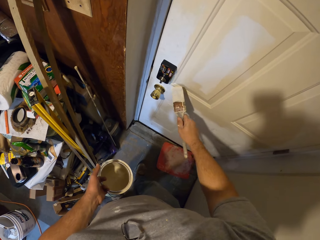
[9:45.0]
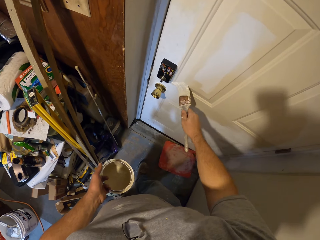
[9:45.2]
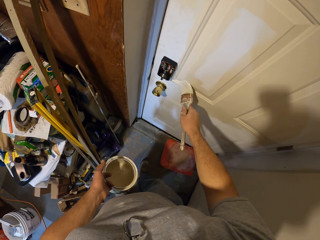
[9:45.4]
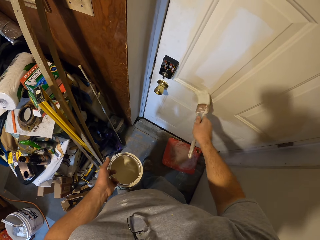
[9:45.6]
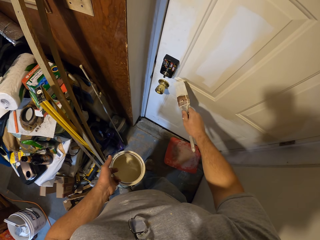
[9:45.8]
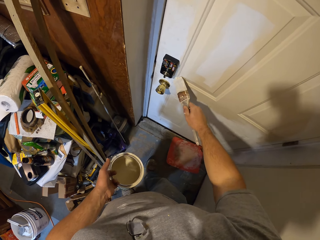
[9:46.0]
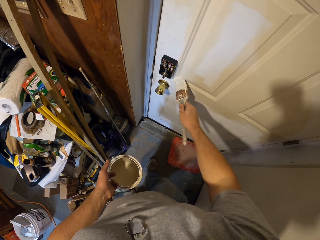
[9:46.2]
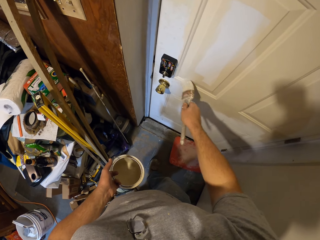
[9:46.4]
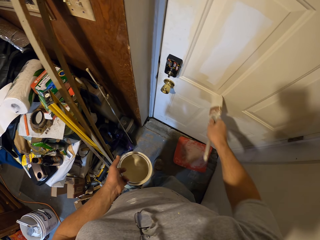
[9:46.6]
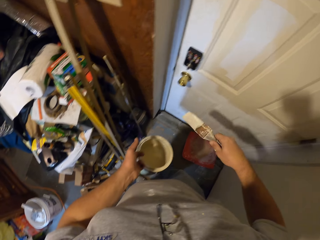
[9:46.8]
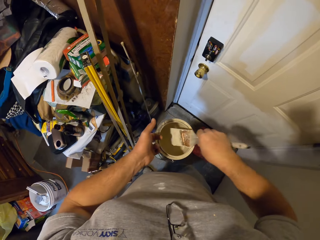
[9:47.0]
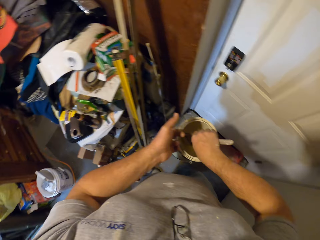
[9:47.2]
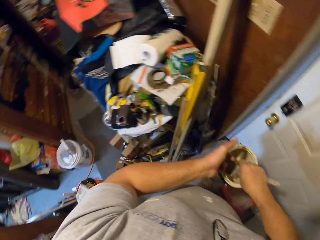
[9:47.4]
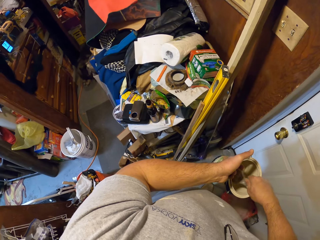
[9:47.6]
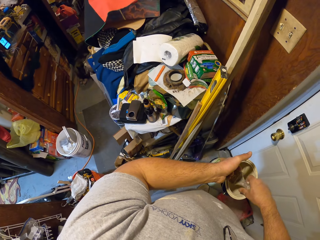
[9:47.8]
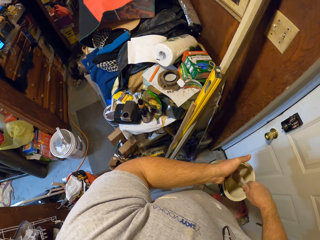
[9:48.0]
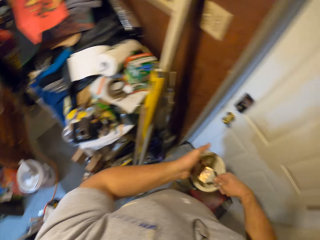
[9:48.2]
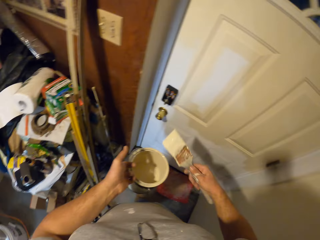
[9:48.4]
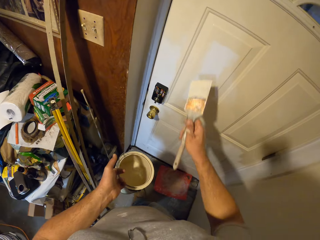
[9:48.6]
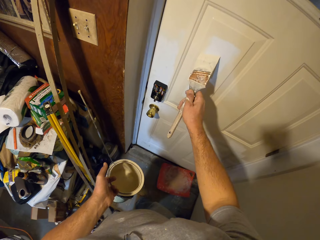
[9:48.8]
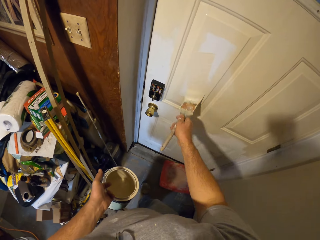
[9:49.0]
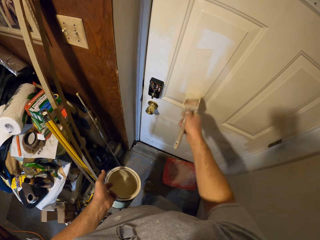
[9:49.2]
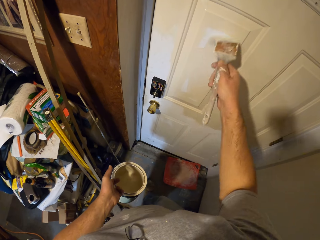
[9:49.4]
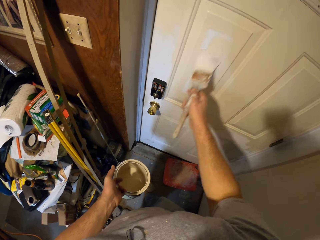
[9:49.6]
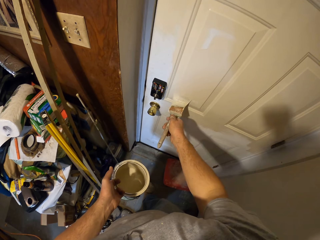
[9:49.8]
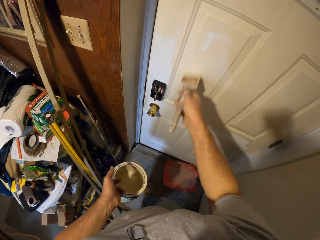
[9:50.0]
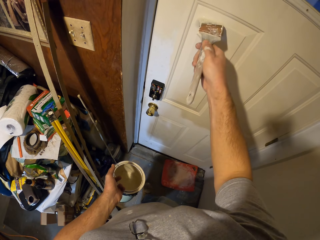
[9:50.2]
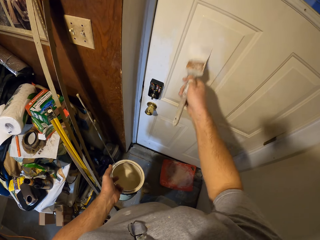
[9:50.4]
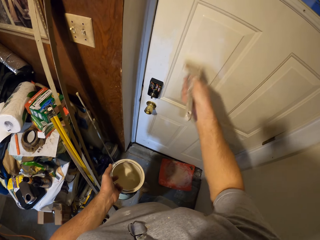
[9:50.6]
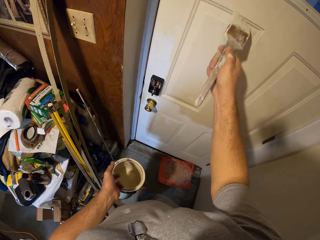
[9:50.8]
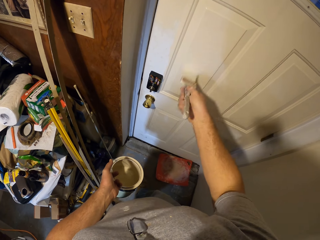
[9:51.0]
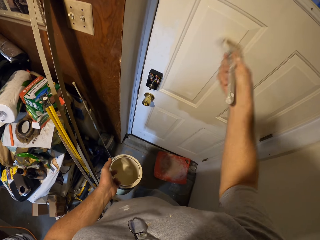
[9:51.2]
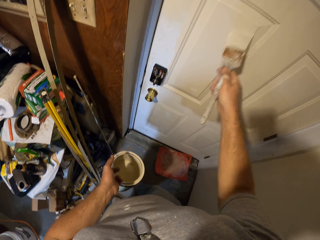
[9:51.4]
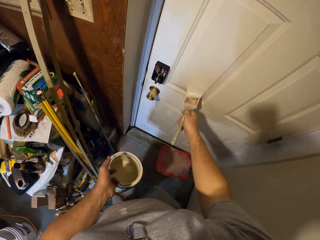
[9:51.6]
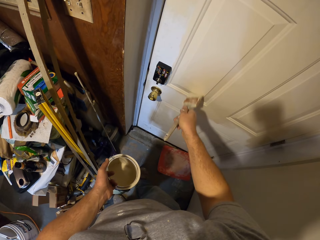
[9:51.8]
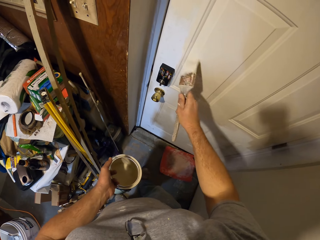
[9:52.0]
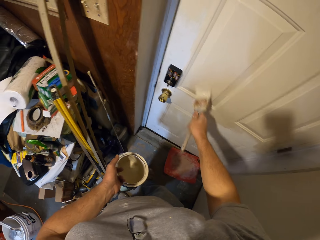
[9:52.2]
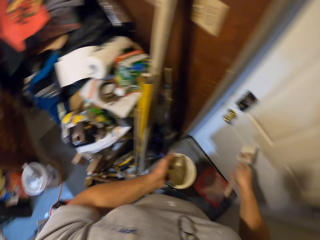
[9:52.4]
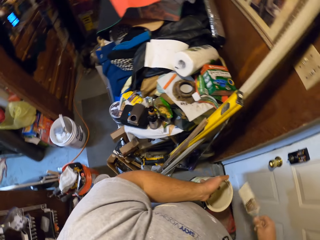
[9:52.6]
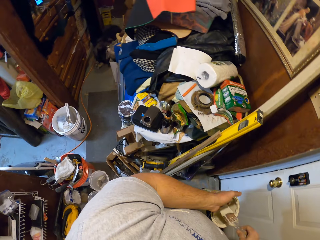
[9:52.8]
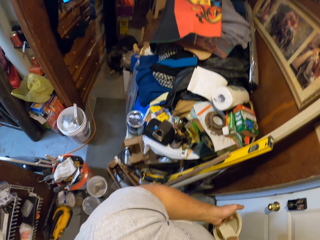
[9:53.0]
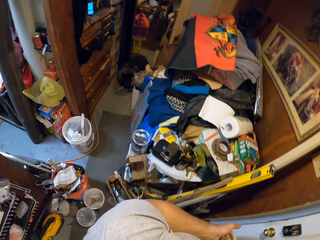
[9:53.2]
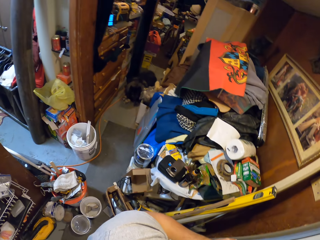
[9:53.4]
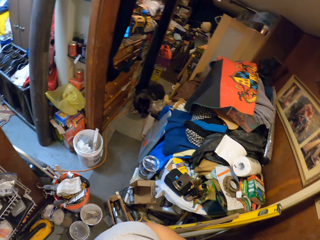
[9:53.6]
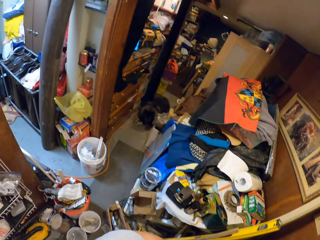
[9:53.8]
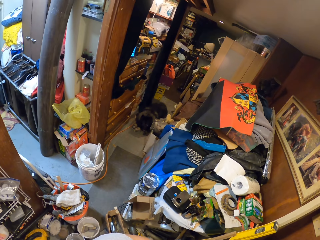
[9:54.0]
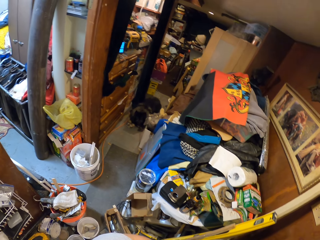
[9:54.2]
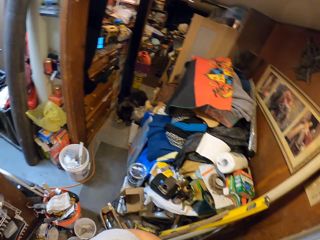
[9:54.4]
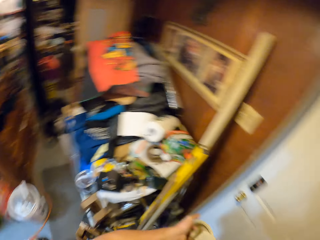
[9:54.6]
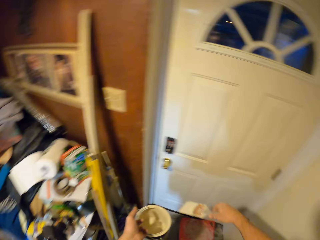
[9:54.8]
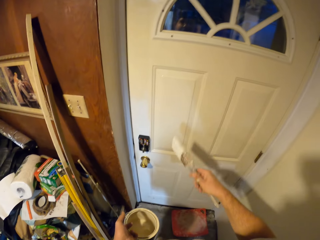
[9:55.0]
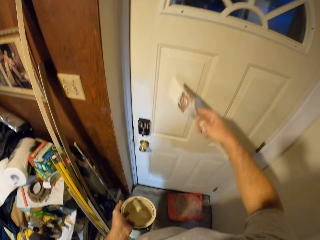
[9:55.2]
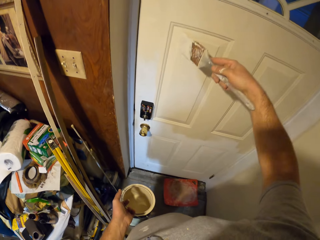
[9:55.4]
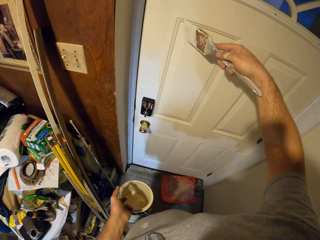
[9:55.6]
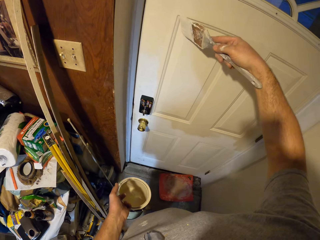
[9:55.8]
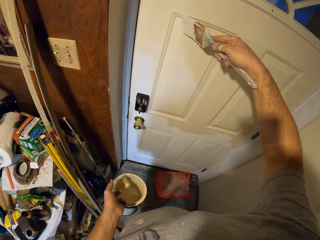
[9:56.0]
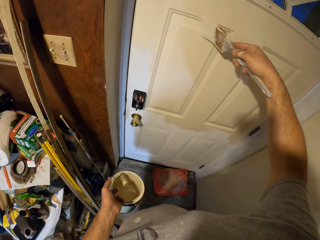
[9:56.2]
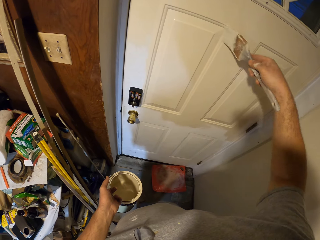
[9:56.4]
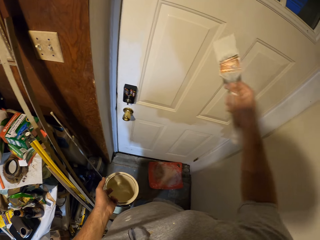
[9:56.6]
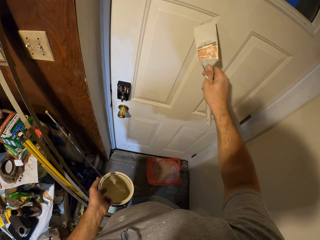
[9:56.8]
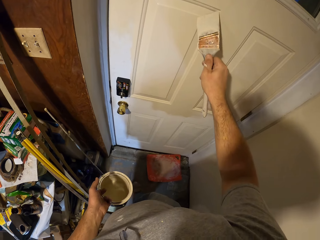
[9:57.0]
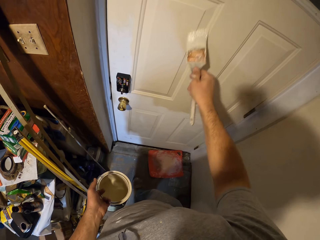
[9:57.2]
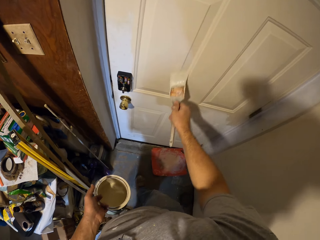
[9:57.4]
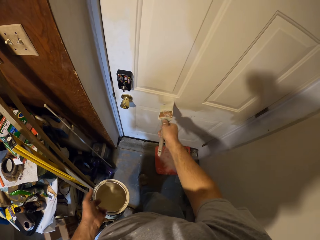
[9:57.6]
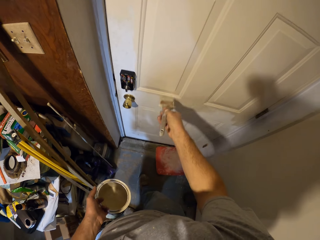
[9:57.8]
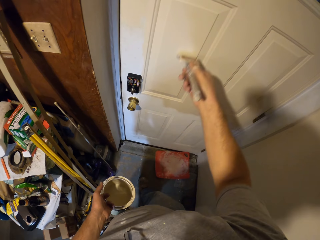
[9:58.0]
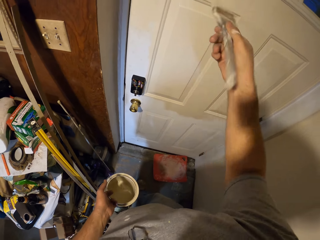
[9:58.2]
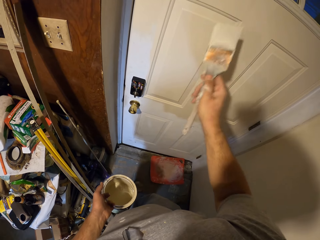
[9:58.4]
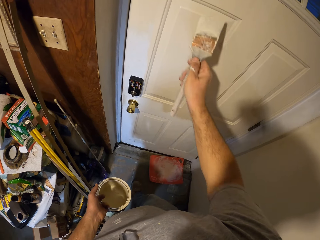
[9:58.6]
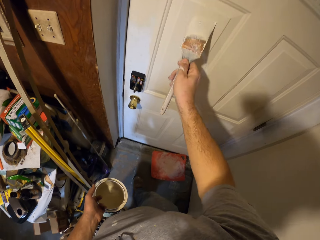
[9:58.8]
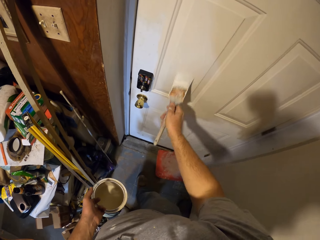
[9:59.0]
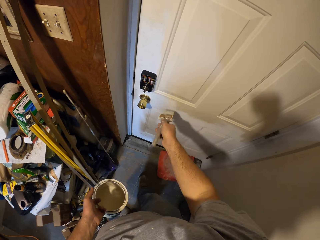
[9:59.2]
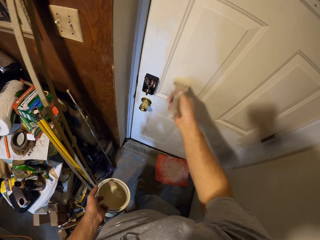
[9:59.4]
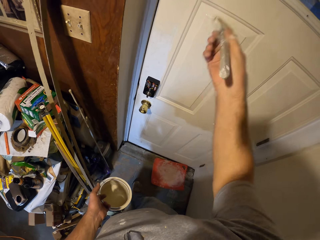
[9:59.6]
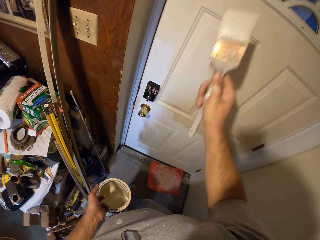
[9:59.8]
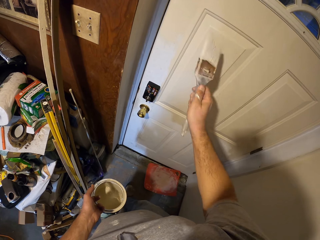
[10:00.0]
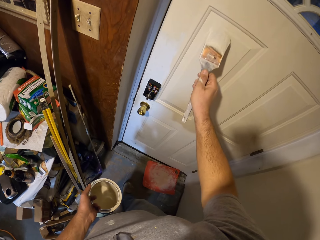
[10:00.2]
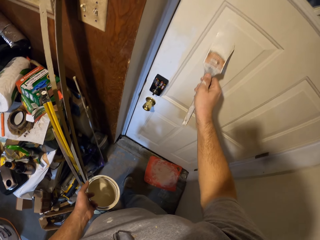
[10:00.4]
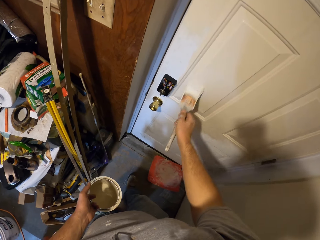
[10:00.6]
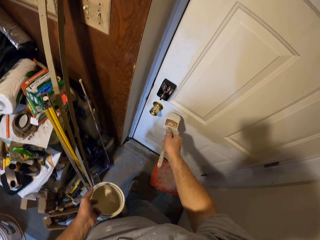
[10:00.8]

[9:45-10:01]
The camera wearer dips the paint brush in the paint container. They look around the apartment. They paint the door with the paint brush. They look around the apartment. They dip the paint brush in the paint container. They paint the door with the paint brush.

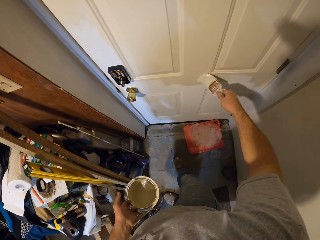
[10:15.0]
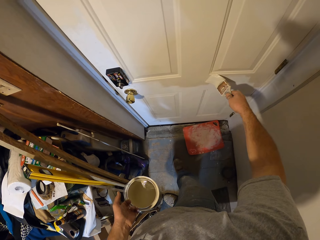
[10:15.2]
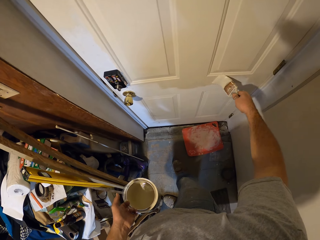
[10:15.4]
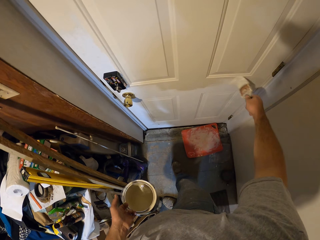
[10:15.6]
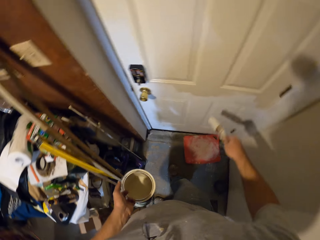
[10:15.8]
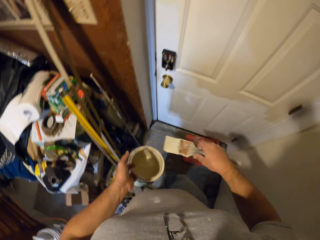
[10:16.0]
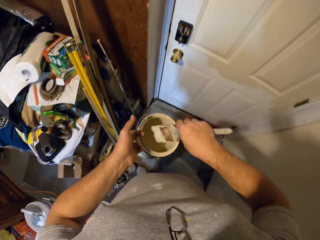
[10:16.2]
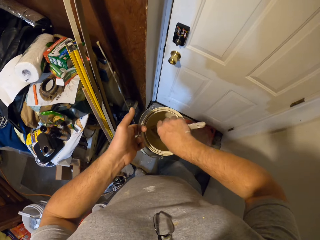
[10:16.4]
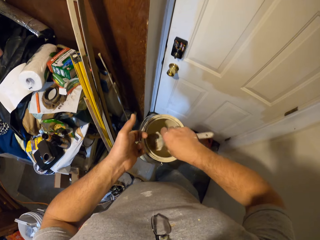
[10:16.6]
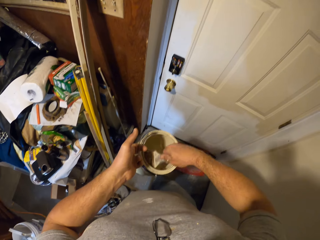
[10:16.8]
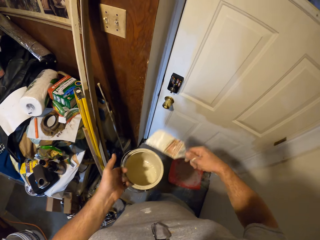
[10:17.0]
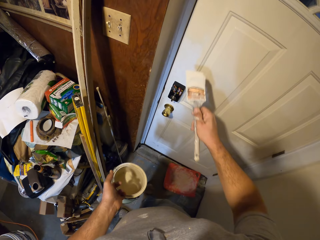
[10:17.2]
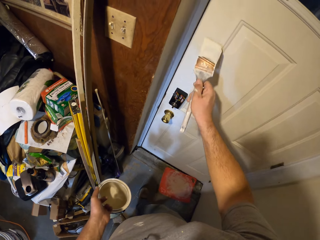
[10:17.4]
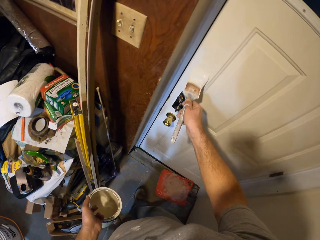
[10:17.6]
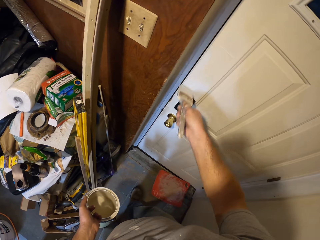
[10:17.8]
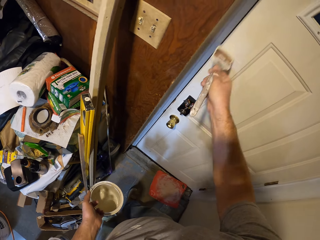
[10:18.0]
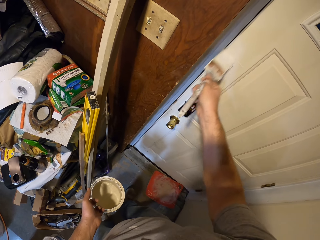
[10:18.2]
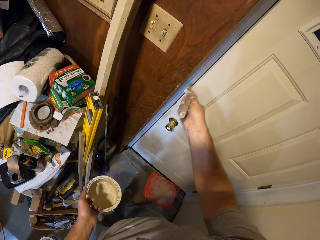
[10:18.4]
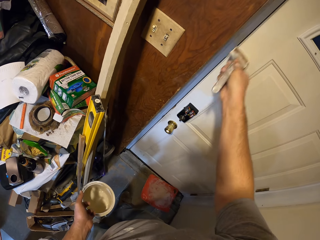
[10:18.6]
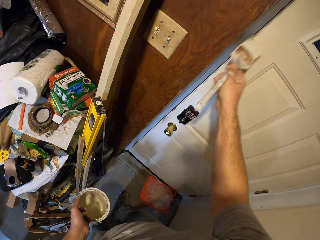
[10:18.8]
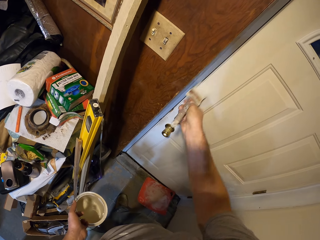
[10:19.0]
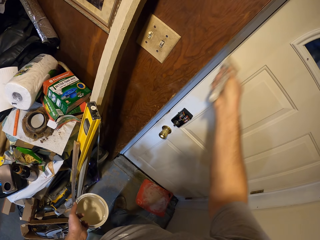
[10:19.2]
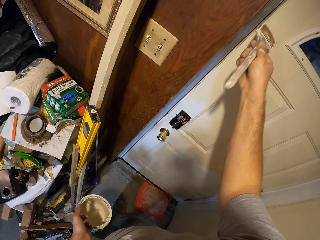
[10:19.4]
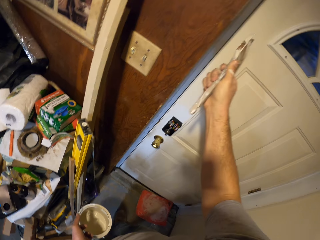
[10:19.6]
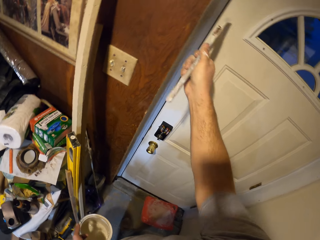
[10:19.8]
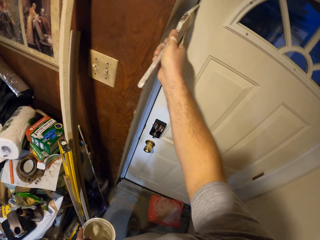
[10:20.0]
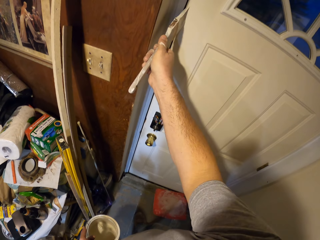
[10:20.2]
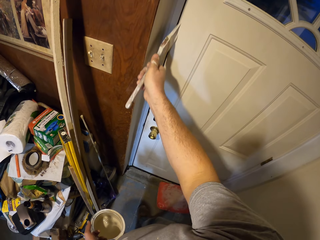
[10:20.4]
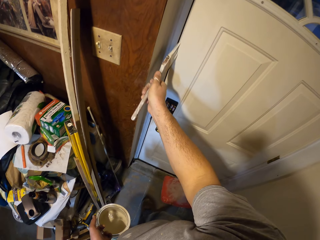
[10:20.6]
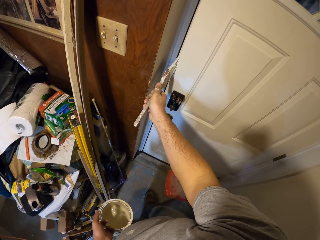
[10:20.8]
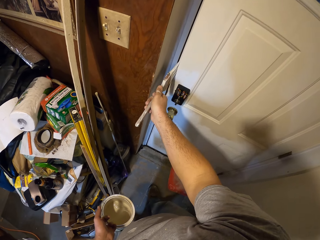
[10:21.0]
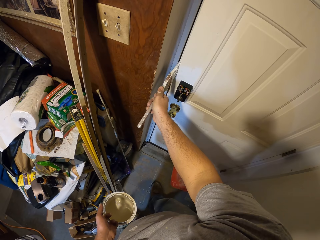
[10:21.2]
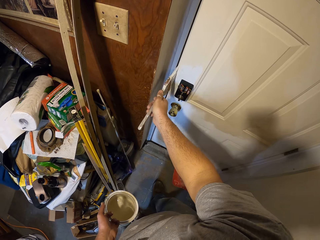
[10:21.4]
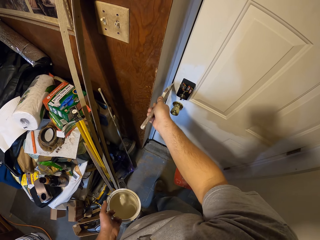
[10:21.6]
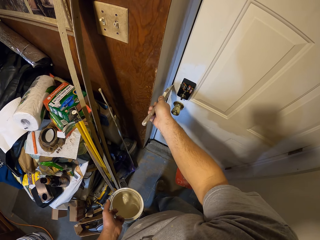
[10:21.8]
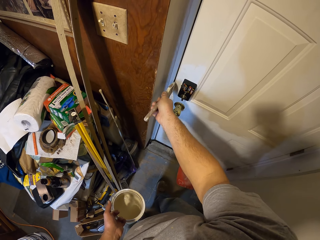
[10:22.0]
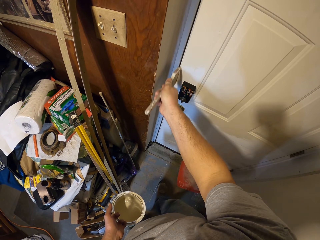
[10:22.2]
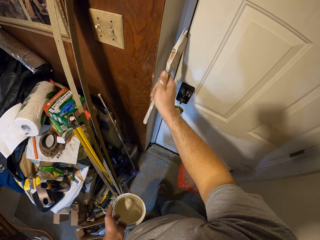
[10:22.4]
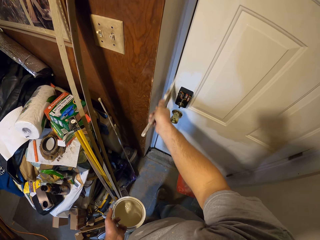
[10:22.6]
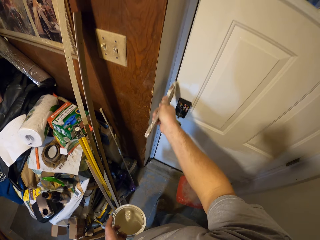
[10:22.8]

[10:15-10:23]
The camera wearer dips the paint brush in the paint container. They paint the door with the paint brush.
